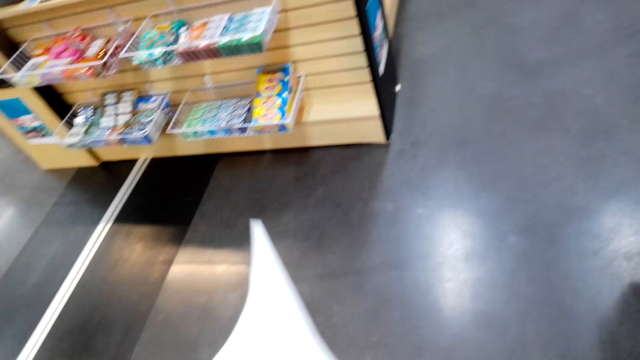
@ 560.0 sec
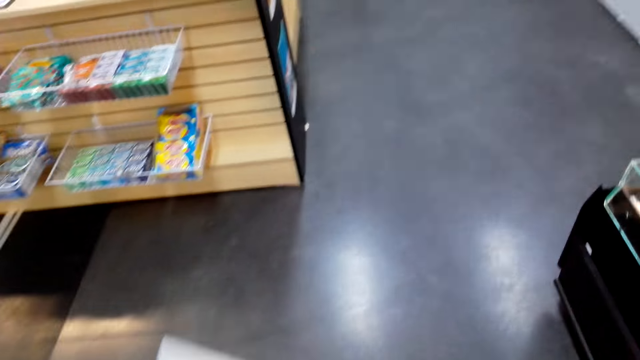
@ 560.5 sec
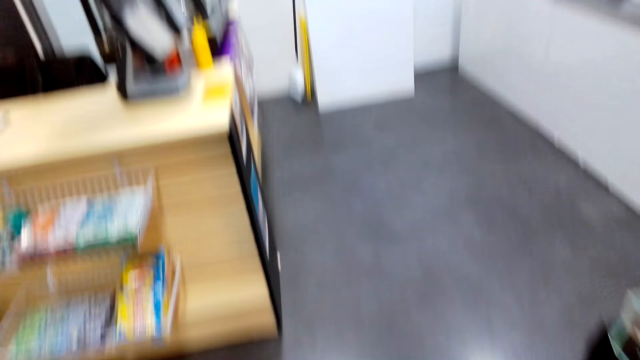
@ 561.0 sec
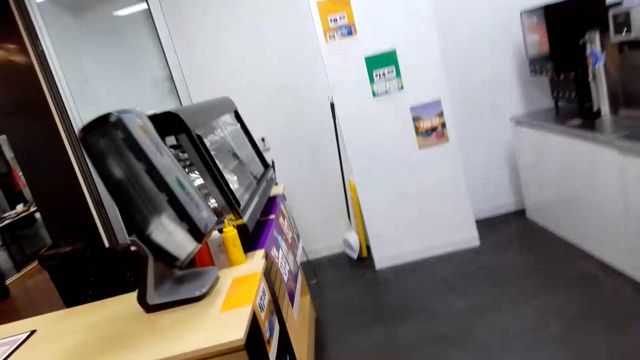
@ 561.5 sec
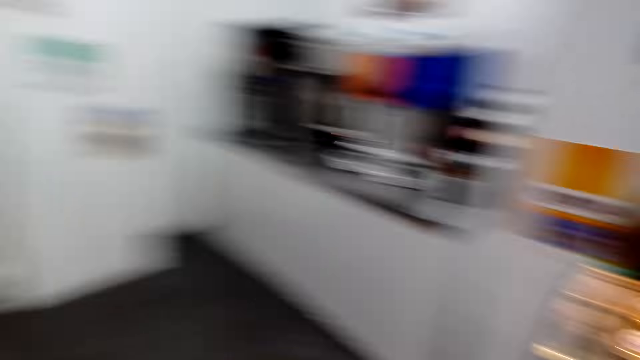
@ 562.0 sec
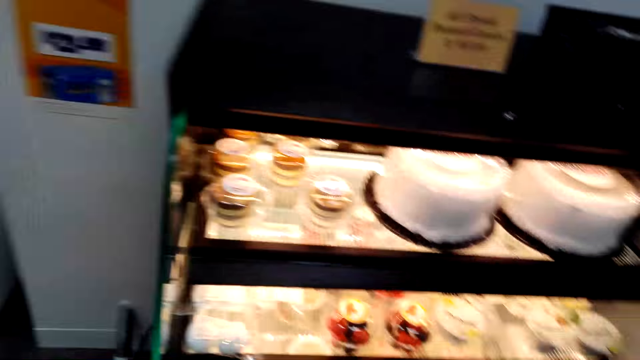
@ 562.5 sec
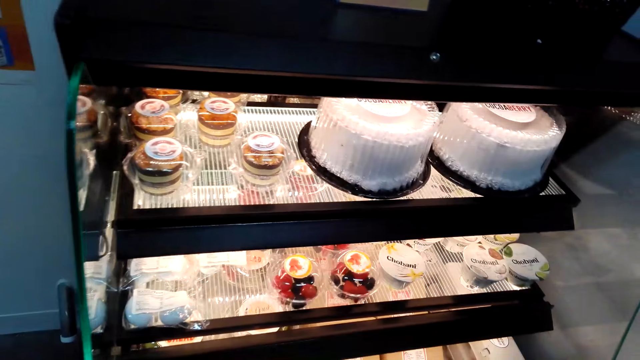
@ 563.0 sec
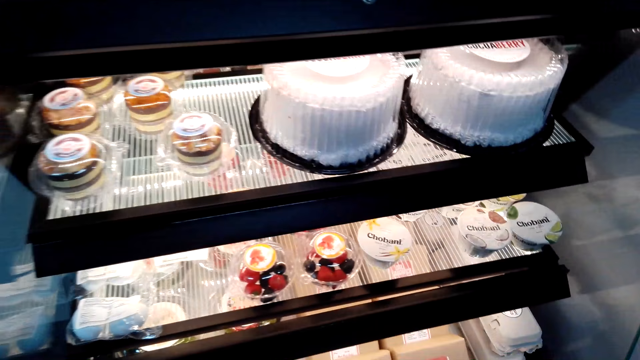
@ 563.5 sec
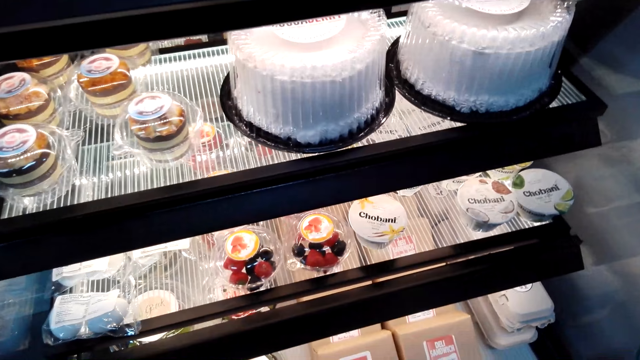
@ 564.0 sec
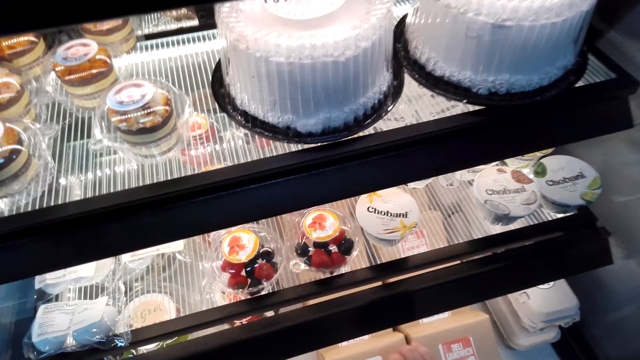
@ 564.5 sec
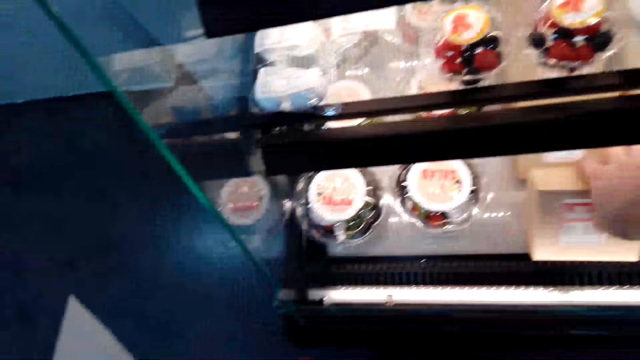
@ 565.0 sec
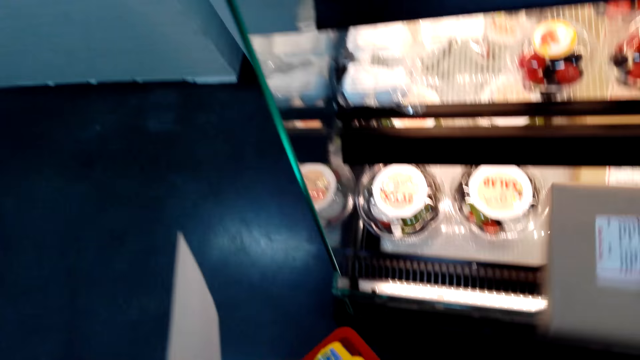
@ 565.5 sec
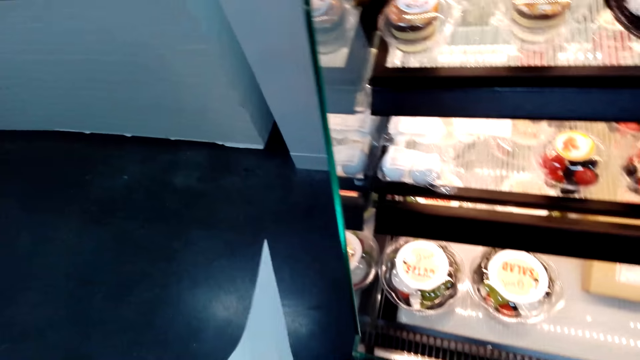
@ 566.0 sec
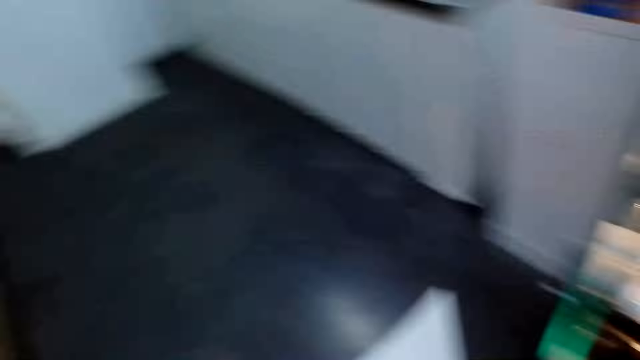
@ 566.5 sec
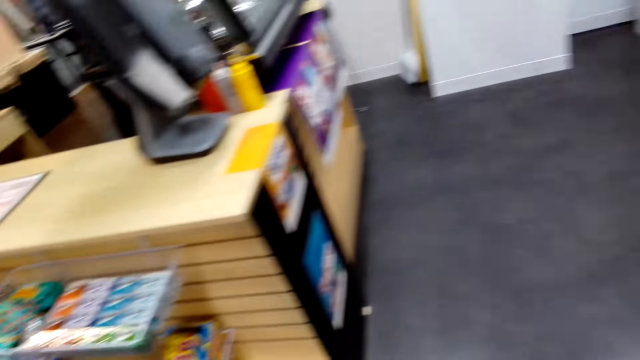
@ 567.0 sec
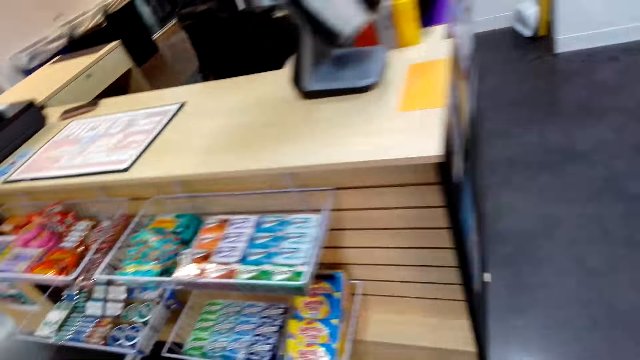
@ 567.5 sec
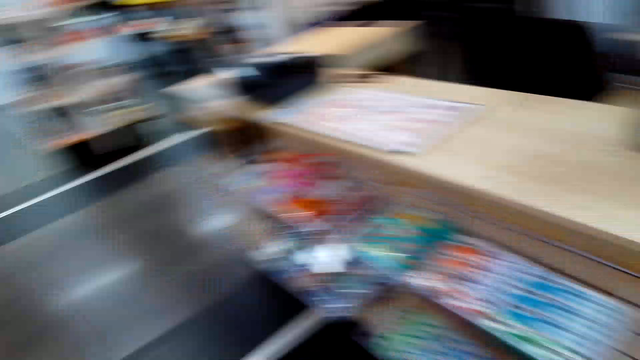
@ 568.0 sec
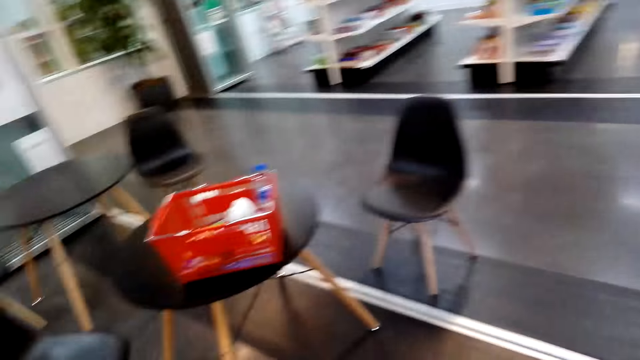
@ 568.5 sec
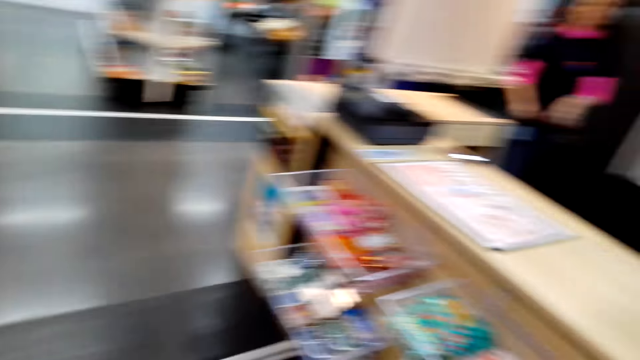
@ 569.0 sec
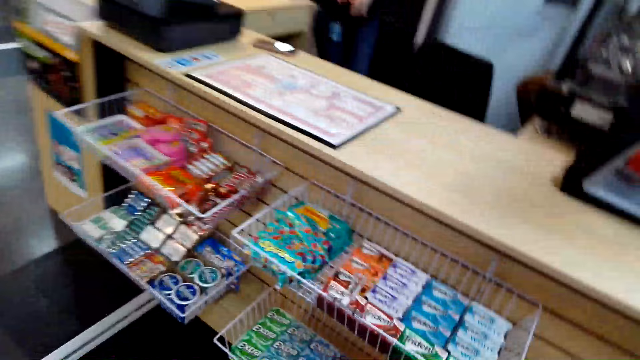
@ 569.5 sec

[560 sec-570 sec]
The camera wearer walks in the supermarket. They take a box from the shelf. They look around the supermarket.

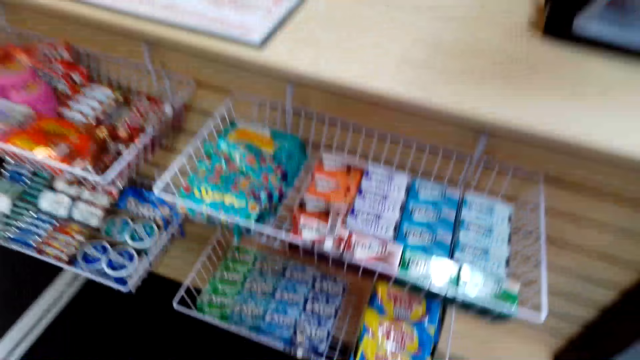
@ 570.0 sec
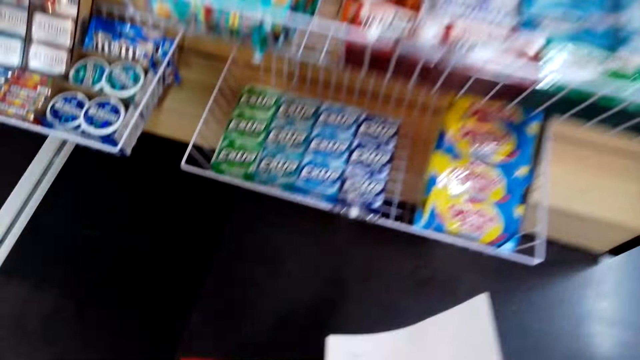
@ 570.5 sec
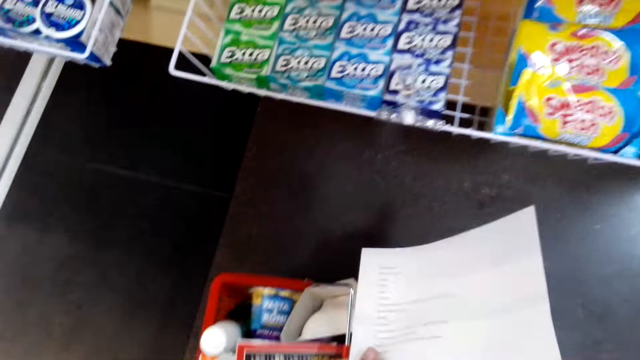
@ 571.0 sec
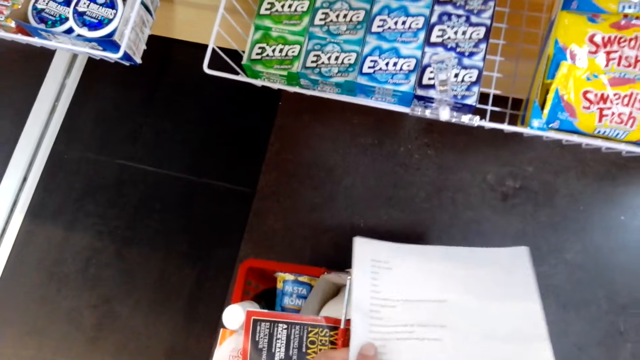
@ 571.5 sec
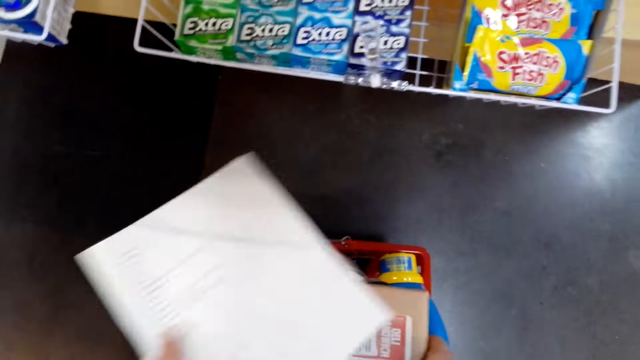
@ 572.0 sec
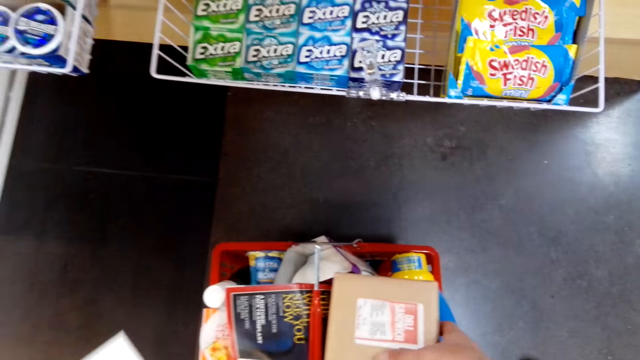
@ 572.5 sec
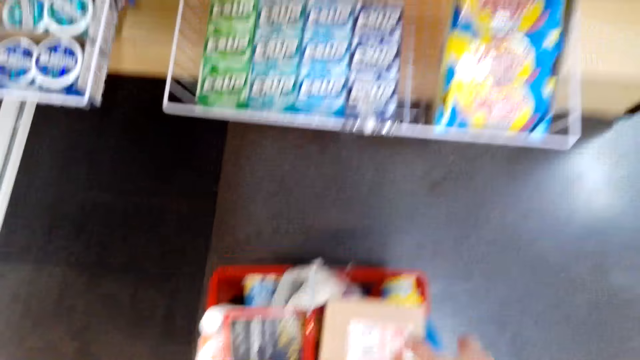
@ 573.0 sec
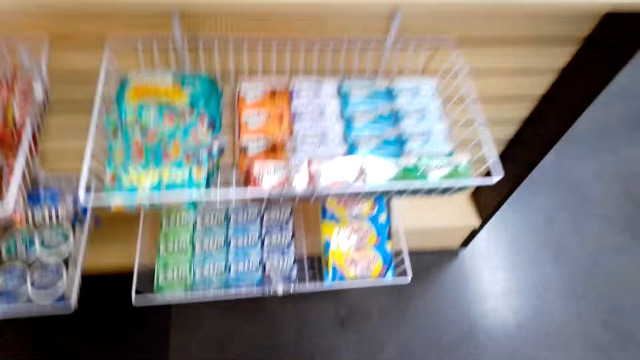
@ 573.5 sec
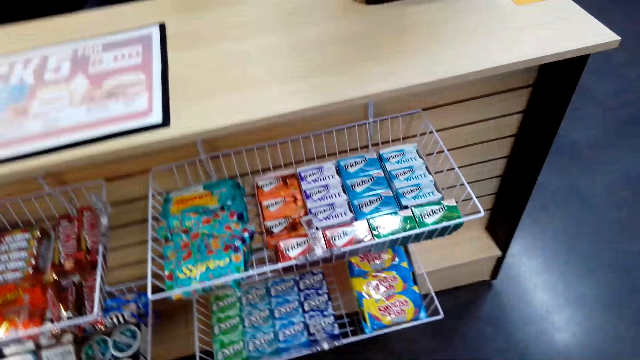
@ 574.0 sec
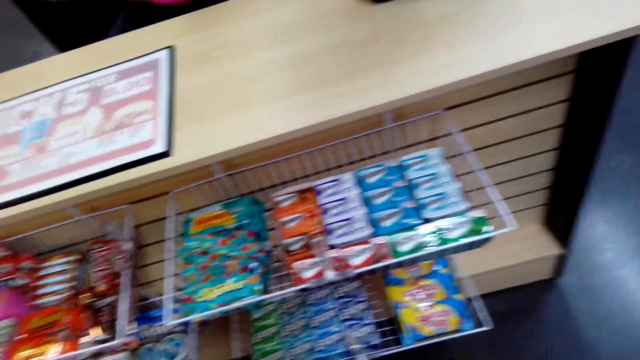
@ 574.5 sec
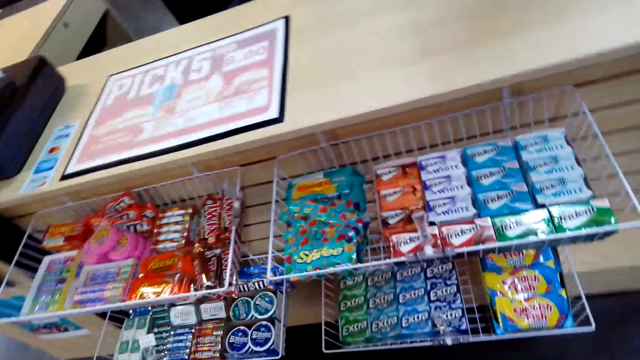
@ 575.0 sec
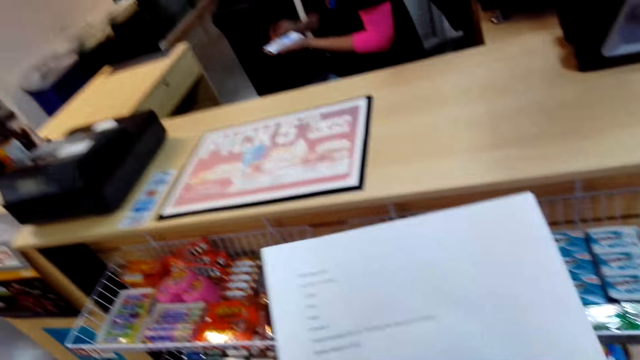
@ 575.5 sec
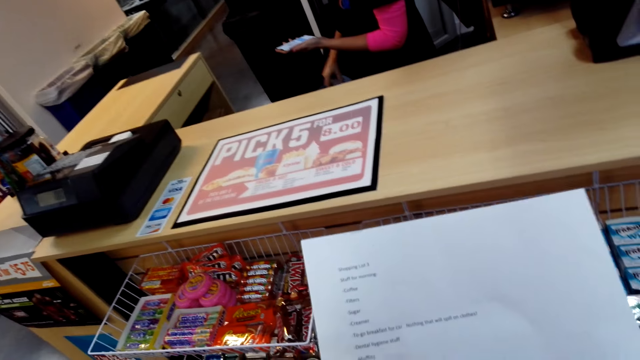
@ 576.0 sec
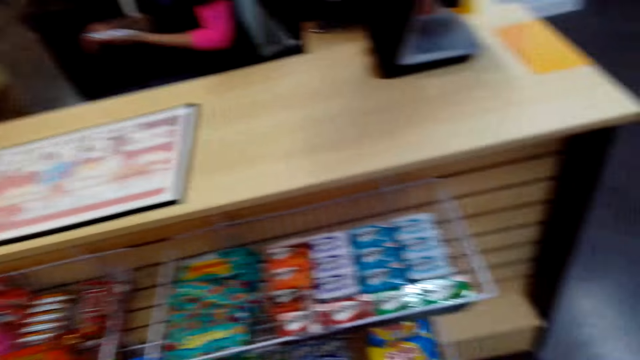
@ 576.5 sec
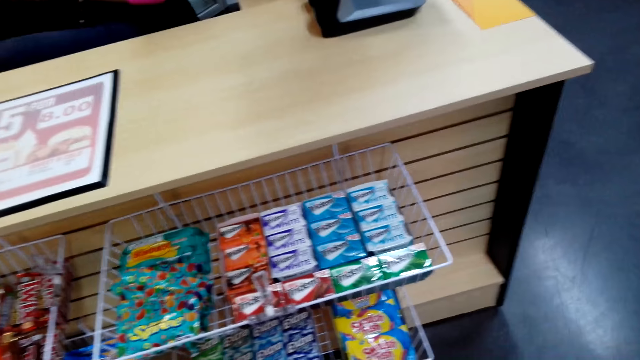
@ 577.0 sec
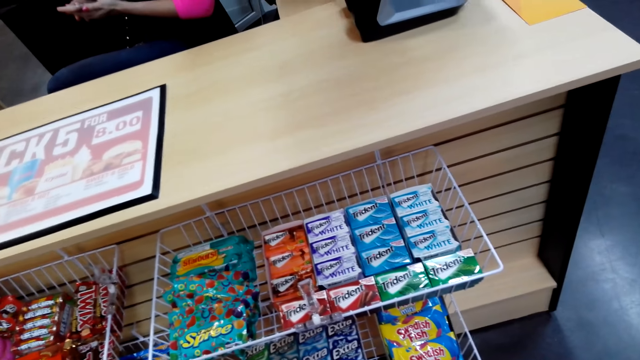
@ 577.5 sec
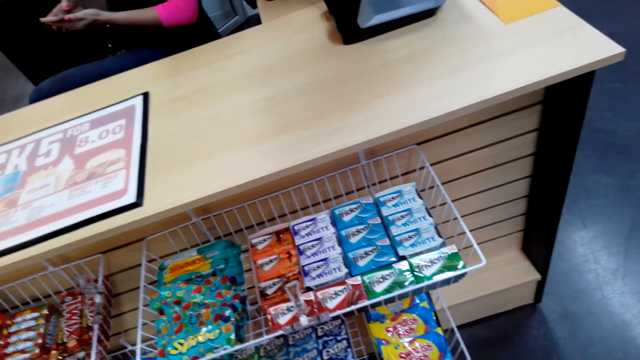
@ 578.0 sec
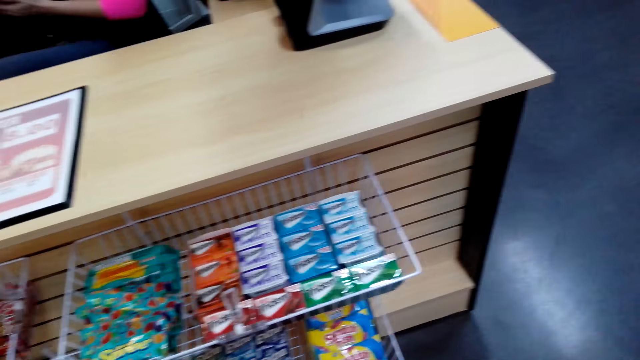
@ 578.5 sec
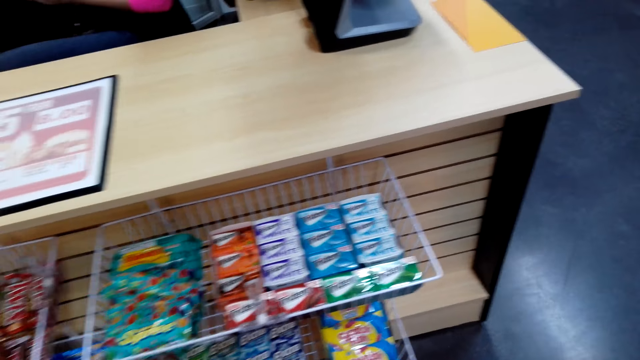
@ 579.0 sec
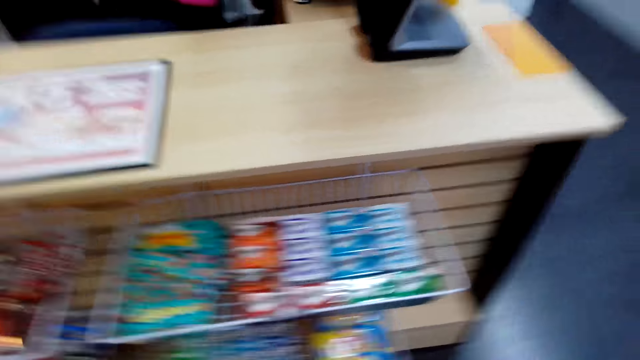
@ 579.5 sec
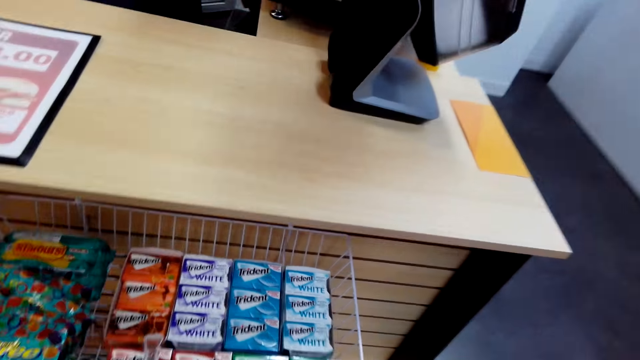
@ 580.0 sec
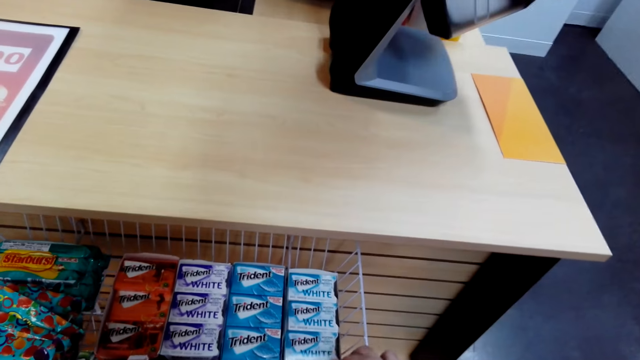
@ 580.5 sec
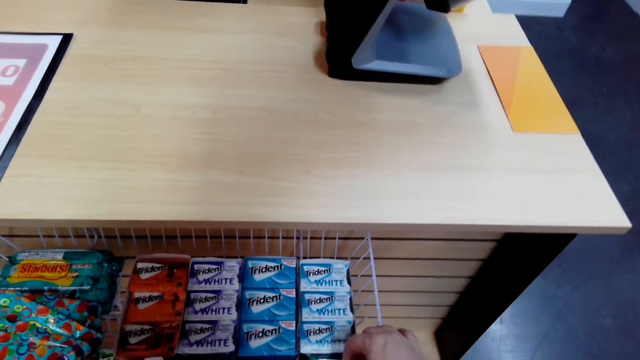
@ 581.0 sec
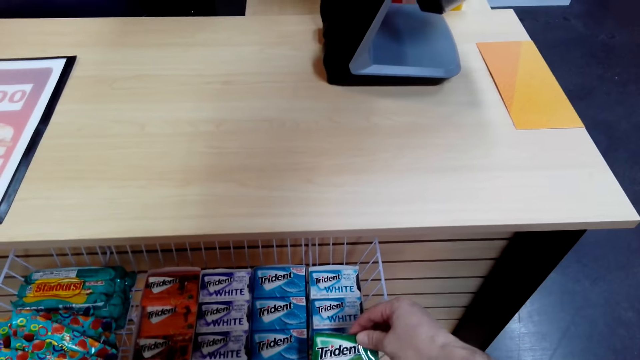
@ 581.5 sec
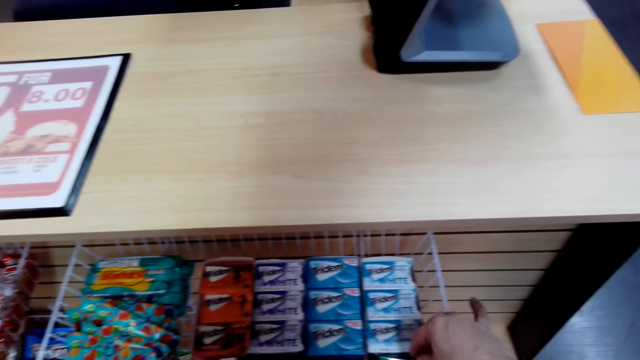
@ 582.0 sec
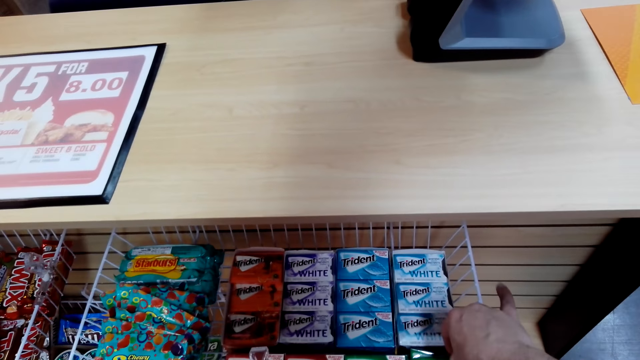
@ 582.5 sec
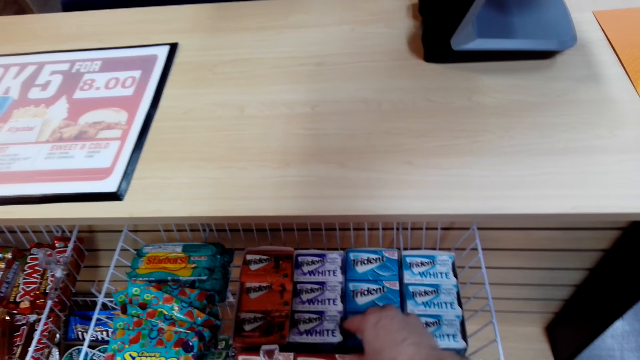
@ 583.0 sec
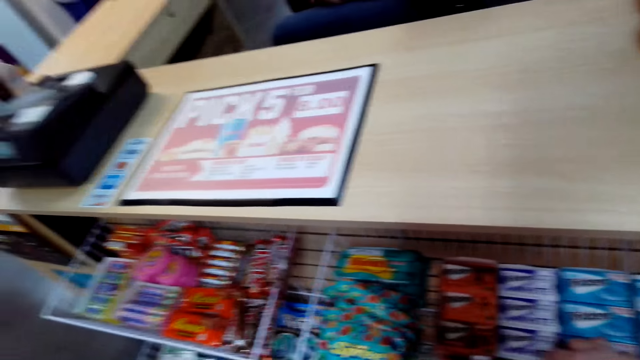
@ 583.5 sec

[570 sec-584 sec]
The camera wearer puts the basket on the floor. They look at items in the shelves. They look at the paper. They look at items in the shelves. They select a packet of chocolates from the shelf.
